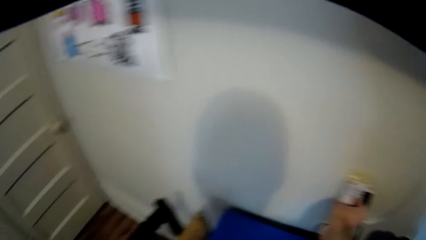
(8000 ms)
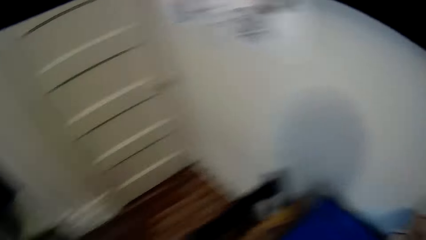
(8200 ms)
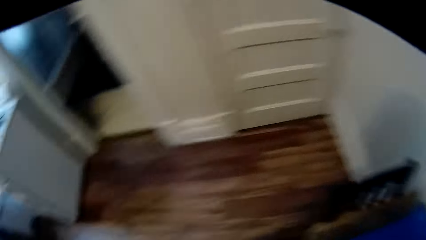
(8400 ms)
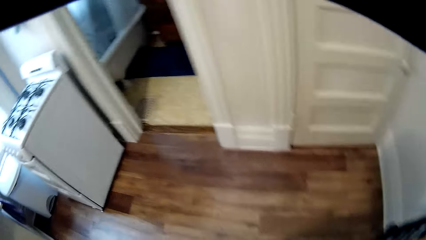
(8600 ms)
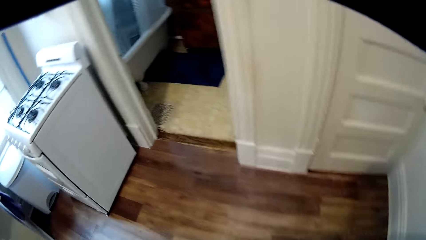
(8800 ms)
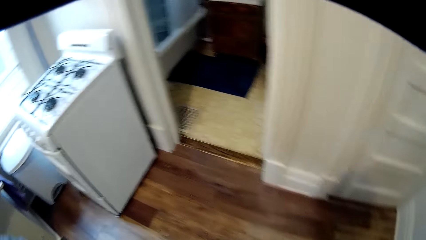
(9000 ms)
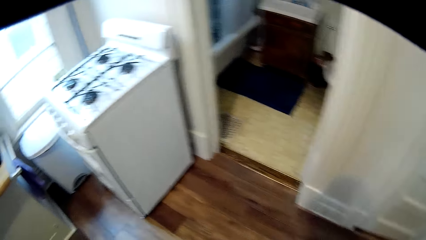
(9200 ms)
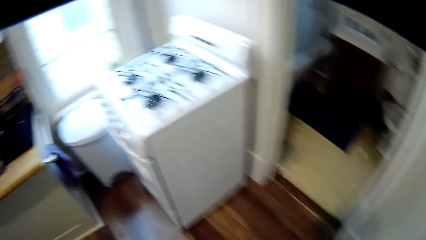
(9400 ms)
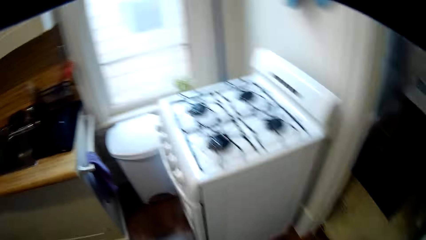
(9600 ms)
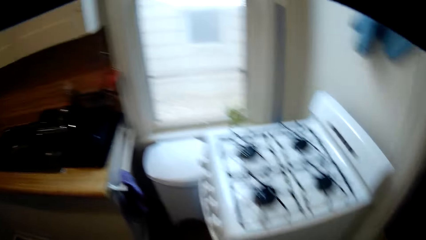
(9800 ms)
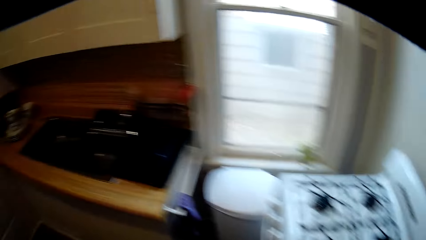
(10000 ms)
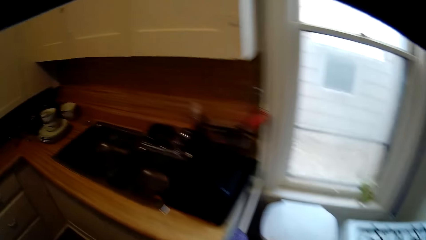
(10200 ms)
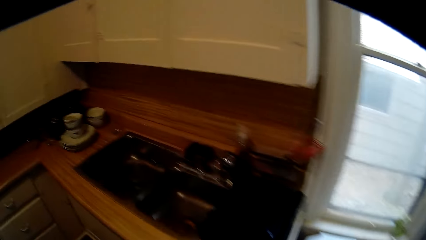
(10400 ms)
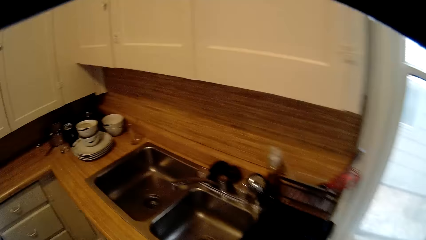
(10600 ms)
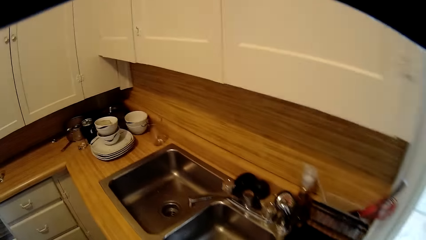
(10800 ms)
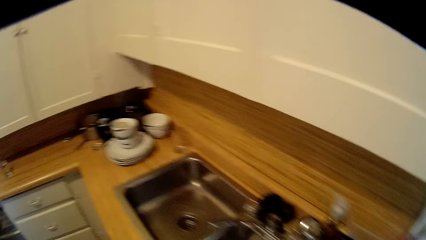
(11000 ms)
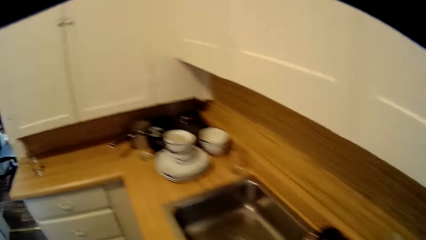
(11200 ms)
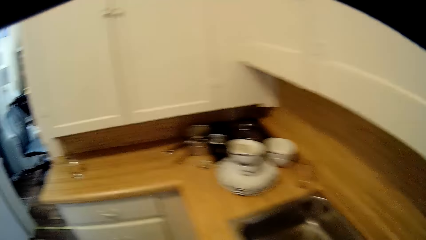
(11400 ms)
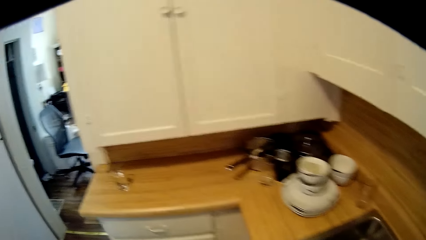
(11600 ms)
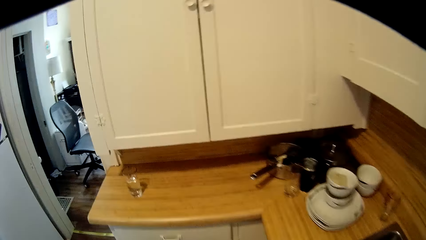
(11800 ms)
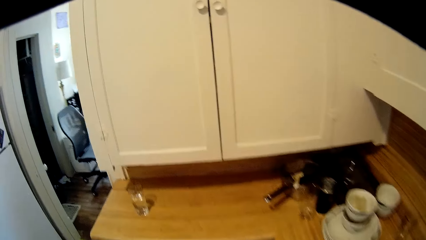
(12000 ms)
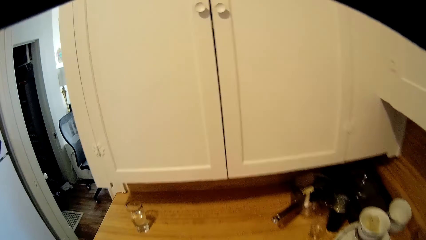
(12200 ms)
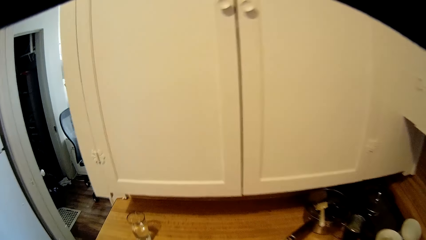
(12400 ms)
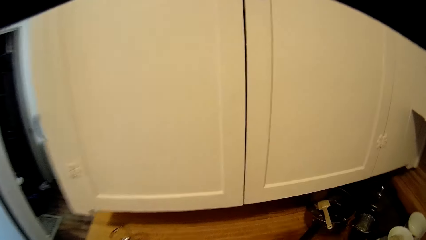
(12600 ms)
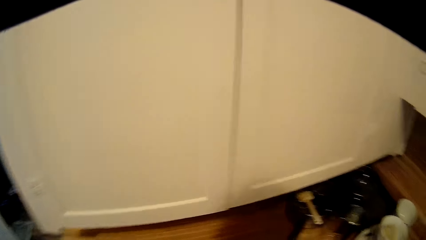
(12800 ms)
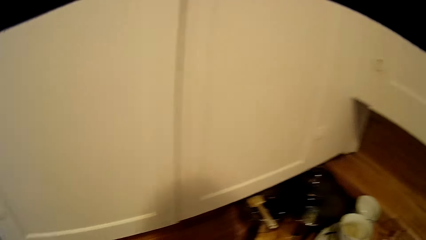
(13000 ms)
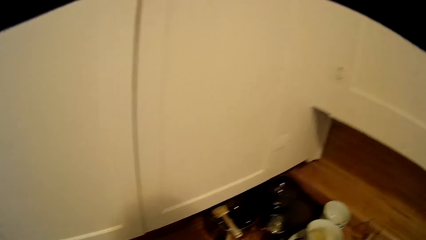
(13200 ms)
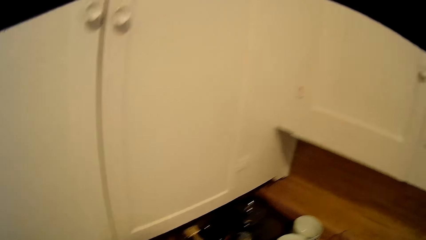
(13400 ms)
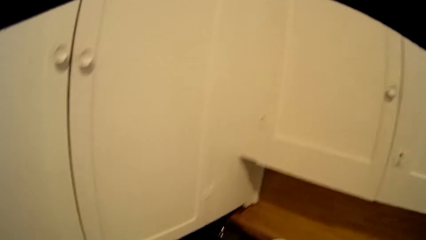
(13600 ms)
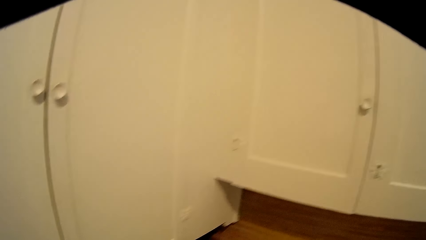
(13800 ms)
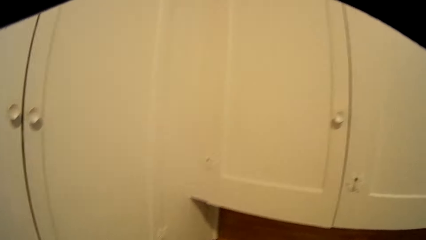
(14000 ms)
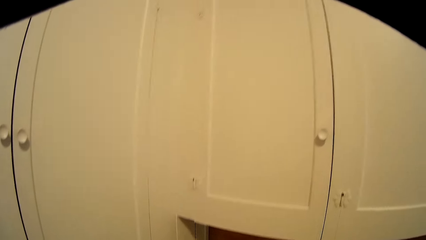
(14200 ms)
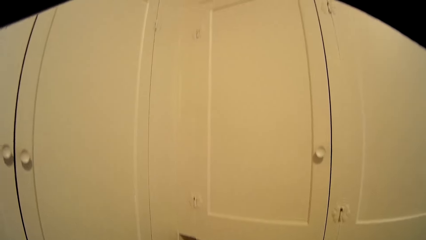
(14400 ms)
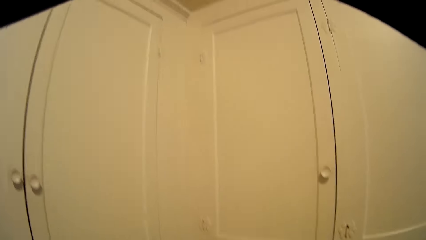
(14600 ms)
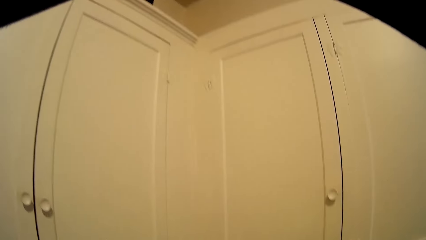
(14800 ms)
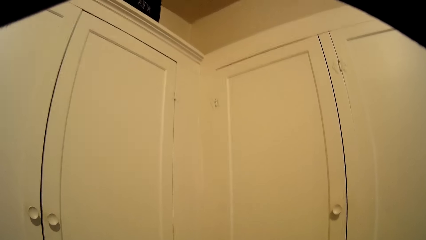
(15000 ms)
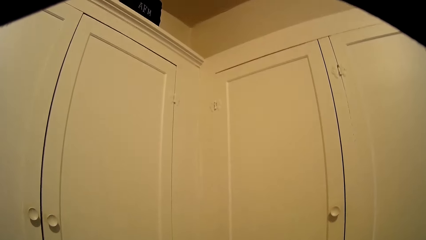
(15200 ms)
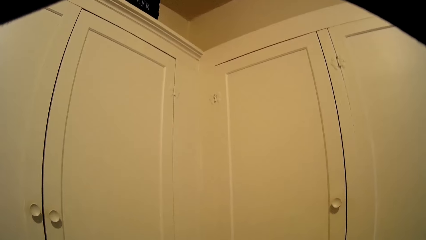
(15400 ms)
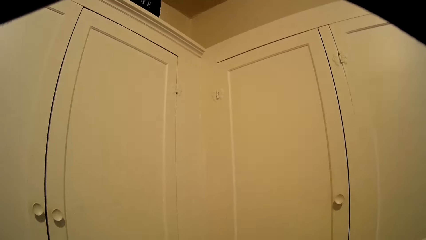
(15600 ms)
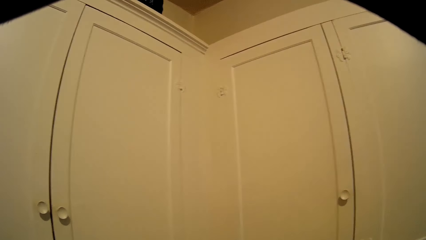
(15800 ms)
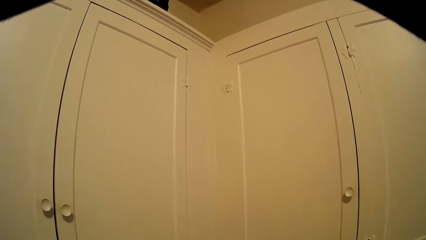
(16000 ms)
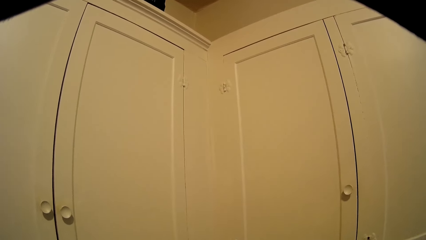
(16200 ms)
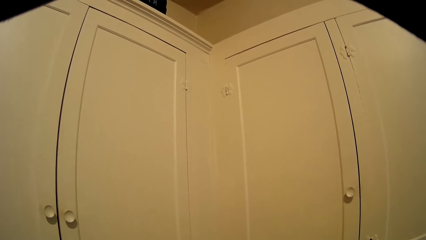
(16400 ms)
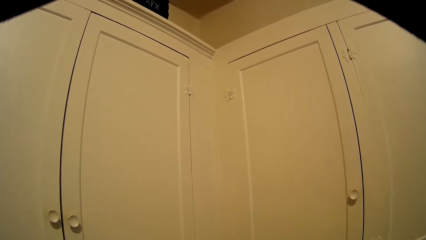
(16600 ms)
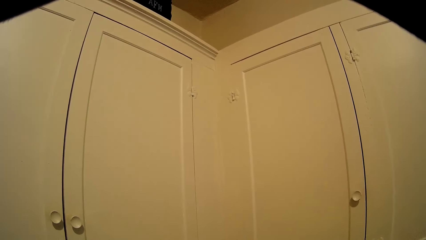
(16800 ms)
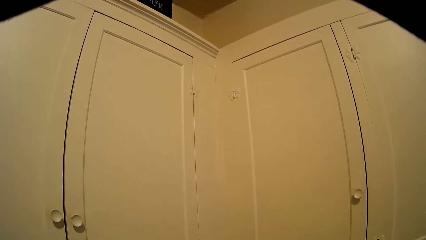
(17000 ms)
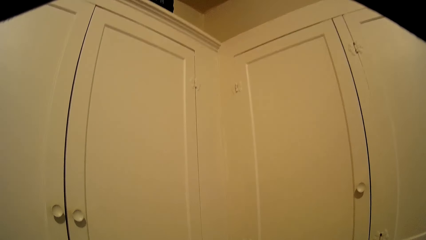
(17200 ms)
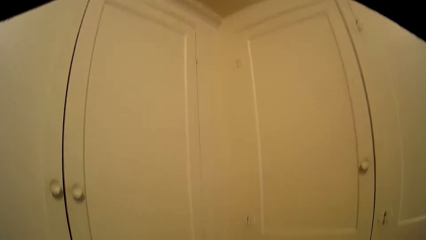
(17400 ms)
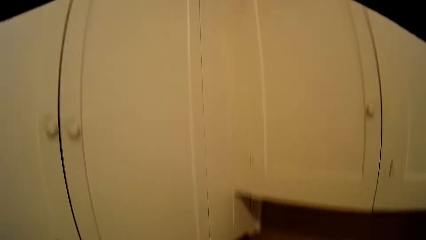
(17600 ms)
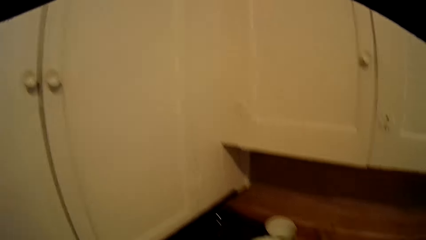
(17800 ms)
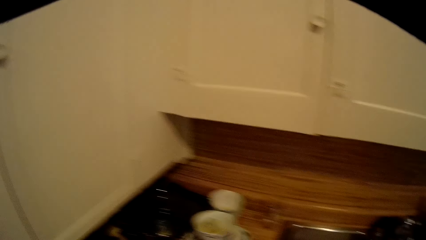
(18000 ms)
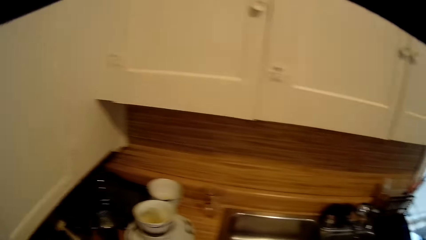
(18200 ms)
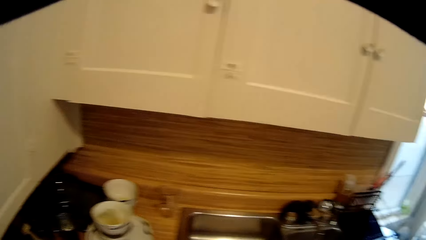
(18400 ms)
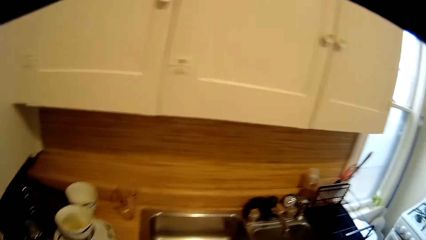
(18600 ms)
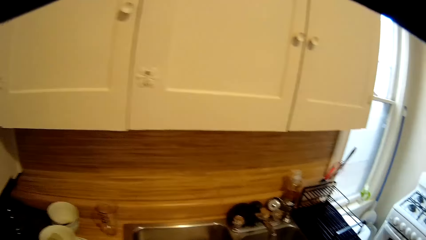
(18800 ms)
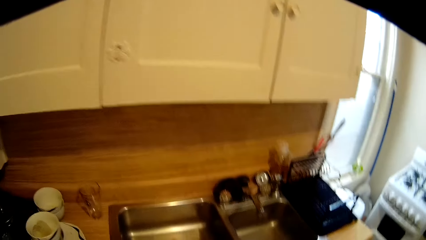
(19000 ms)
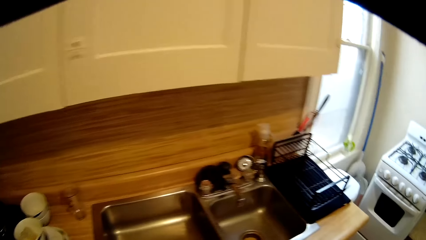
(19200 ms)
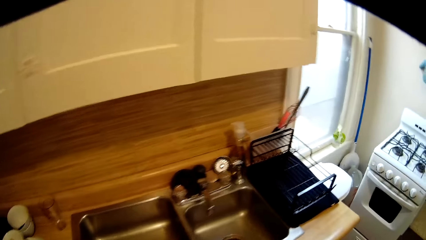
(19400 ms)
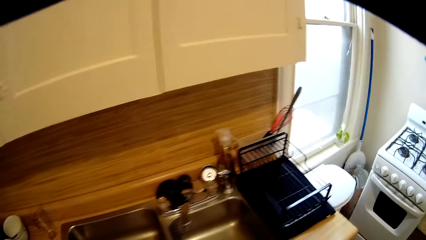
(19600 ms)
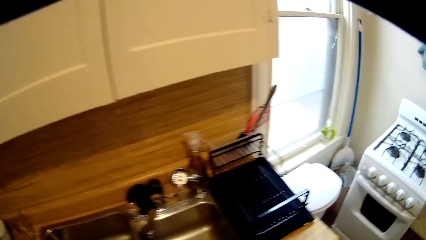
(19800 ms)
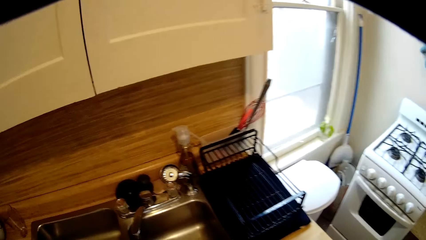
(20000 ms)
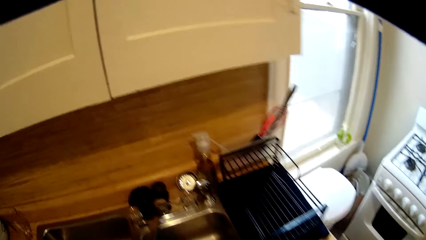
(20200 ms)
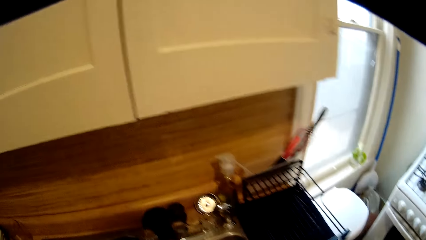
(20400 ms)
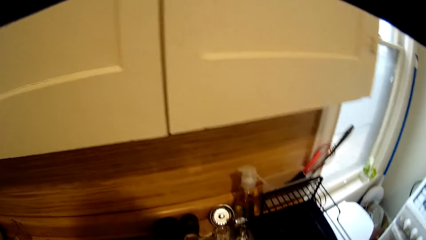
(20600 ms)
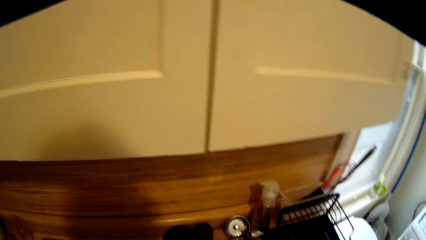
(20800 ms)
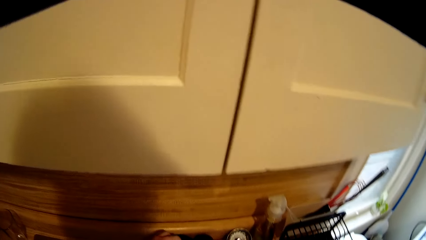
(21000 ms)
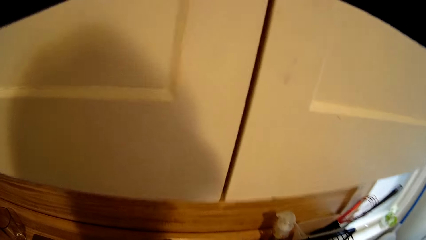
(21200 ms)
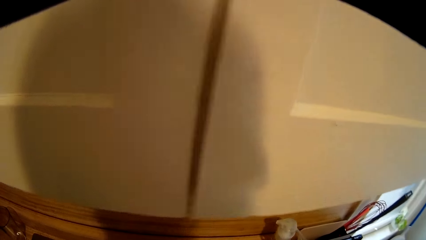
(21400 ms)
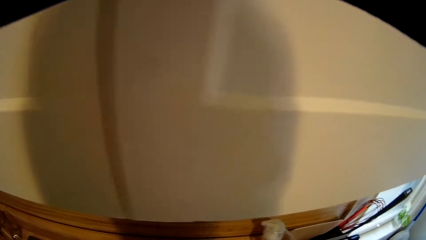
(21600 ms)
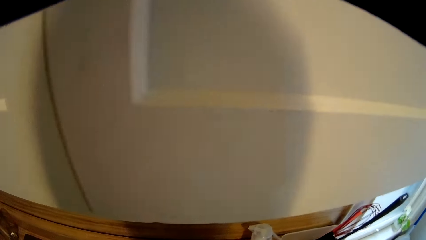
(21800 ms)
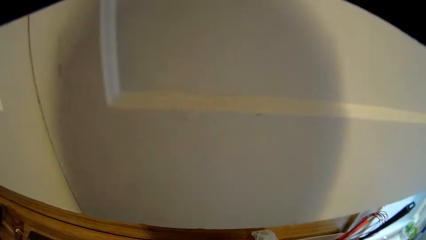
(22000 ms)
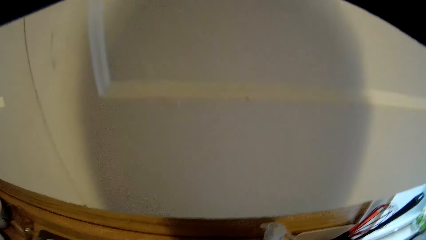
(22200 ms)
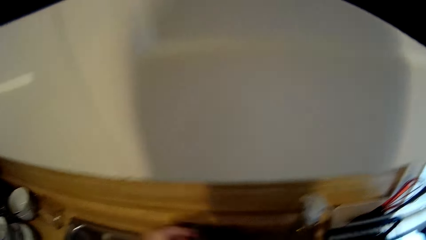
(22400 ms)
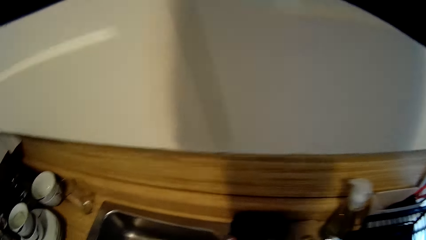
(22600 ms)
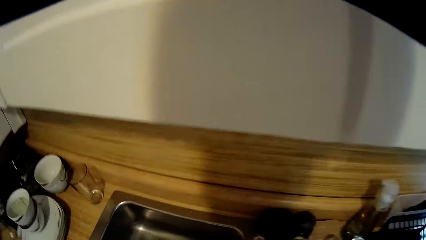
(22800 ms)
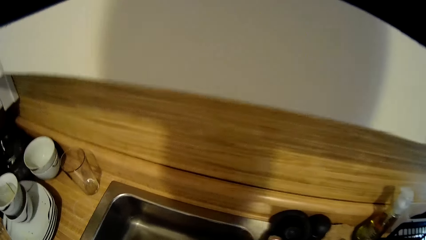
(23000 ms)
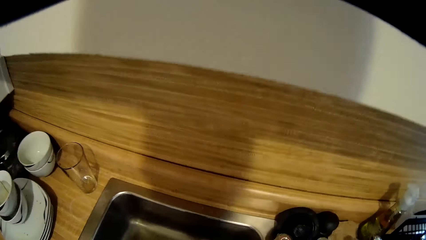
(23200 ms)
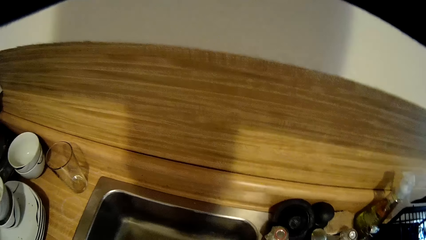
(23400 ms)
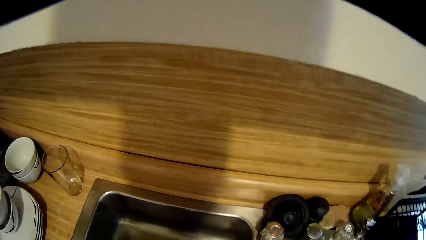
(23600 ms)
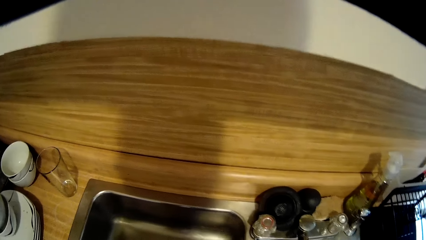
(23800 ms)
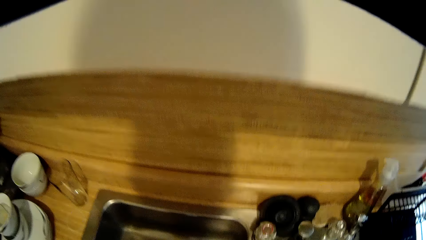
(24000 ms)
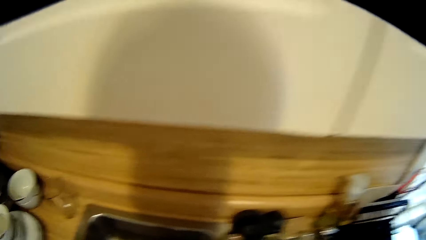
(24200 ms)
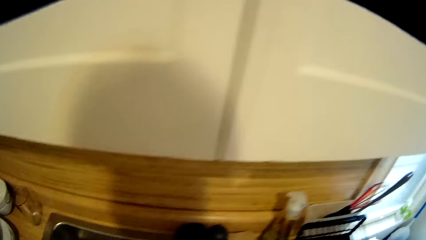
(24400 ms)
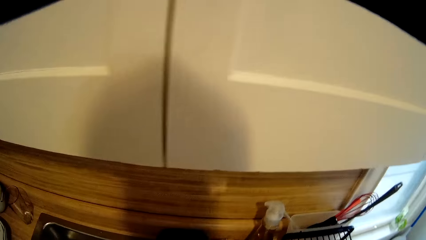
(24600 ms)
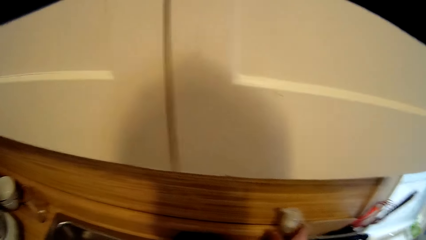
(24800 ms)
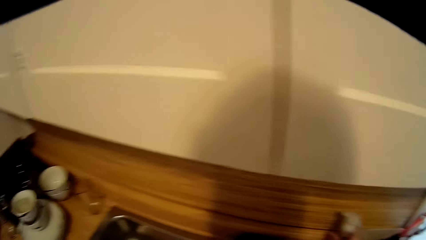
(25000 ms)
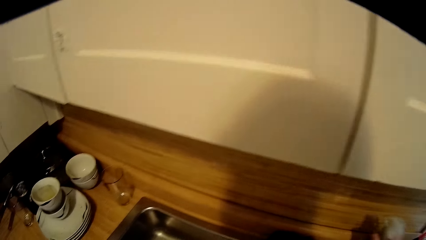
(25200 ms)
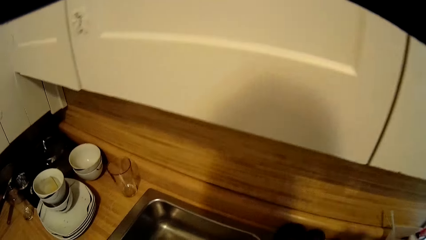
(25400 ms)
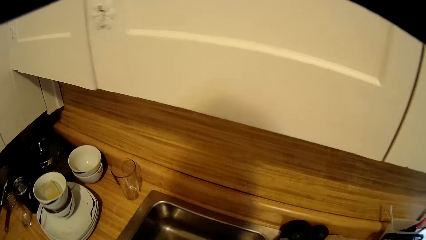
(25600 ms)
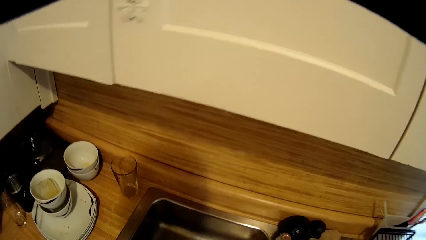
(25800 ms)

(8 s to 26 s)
The camera wearer walks around. They look around. They pick something.
